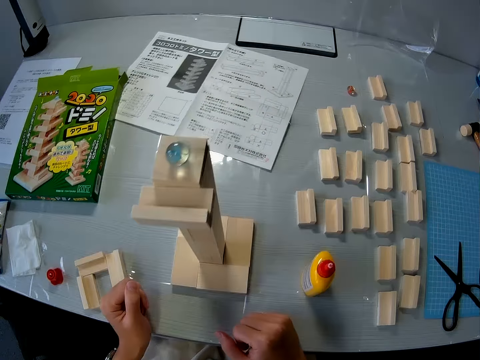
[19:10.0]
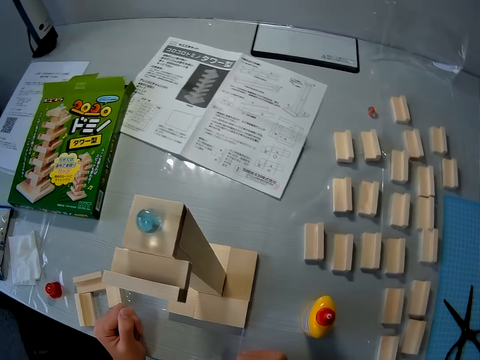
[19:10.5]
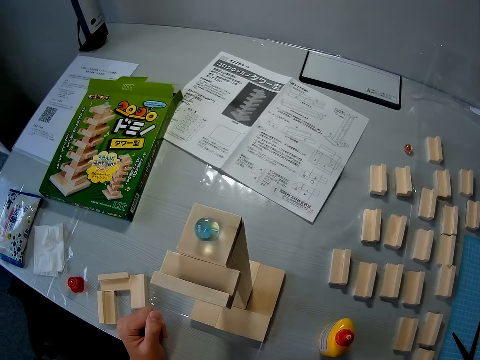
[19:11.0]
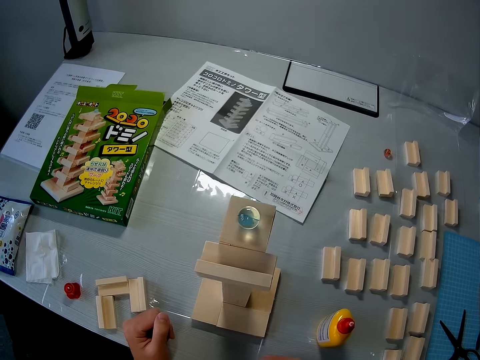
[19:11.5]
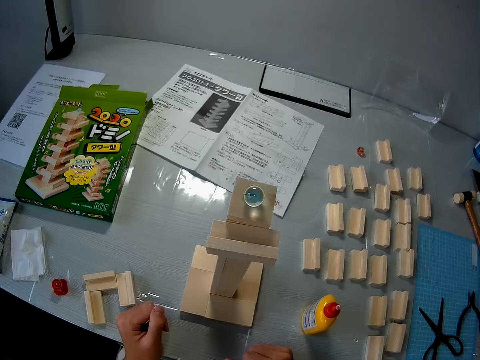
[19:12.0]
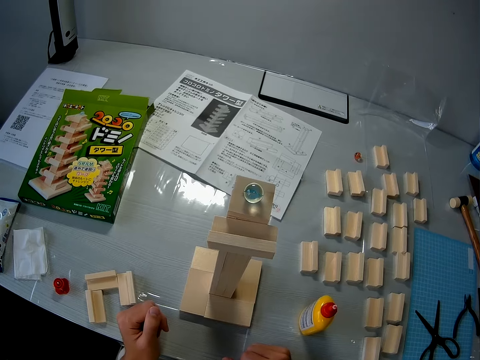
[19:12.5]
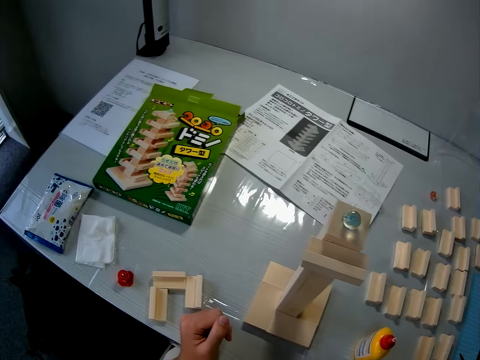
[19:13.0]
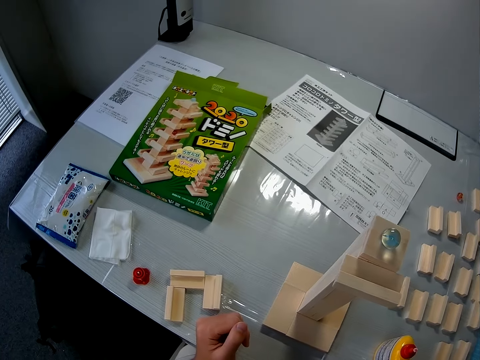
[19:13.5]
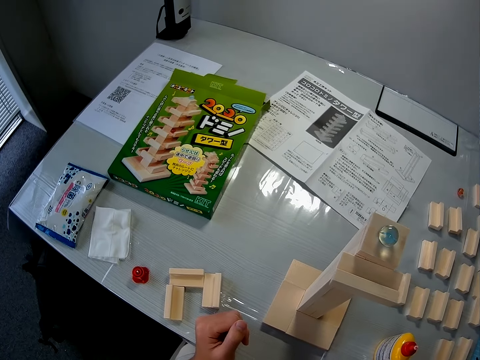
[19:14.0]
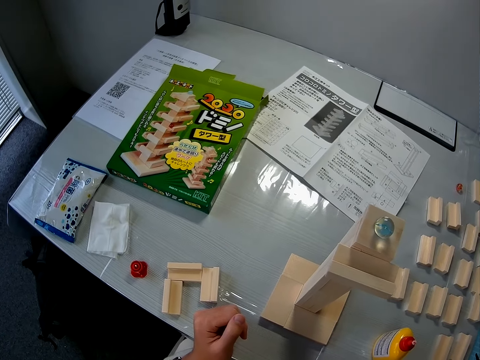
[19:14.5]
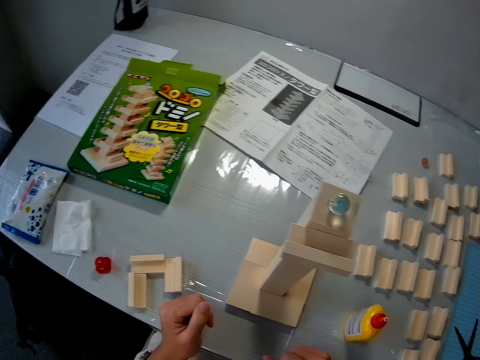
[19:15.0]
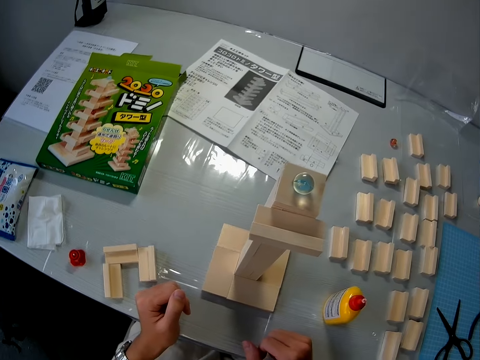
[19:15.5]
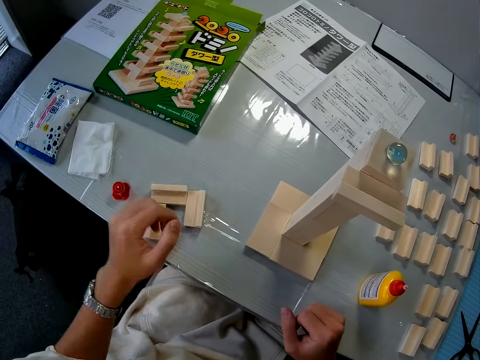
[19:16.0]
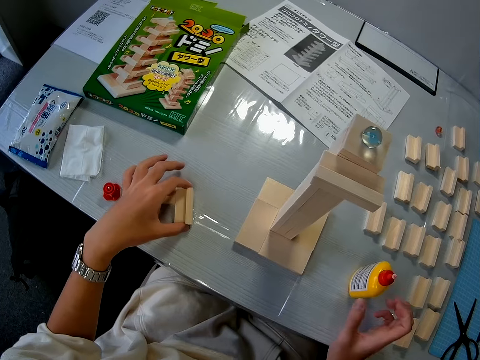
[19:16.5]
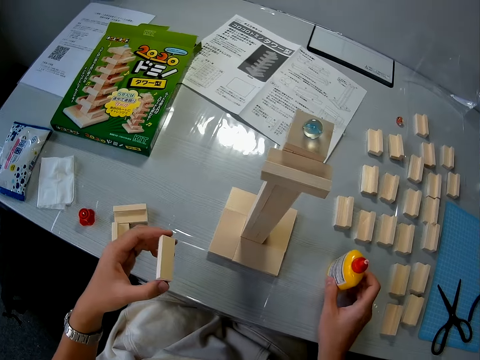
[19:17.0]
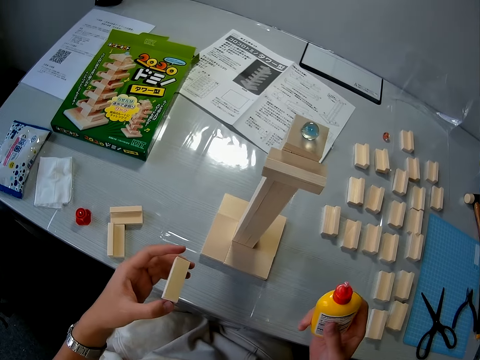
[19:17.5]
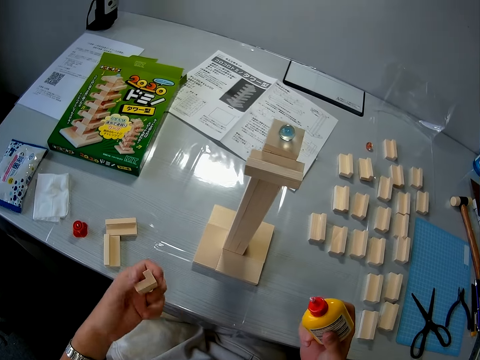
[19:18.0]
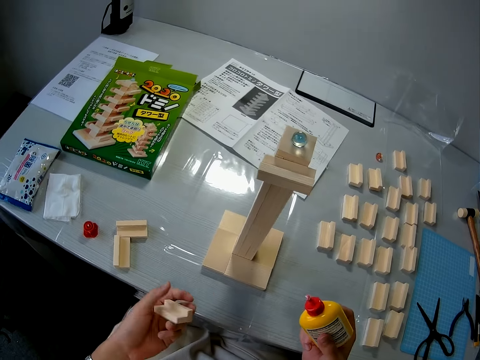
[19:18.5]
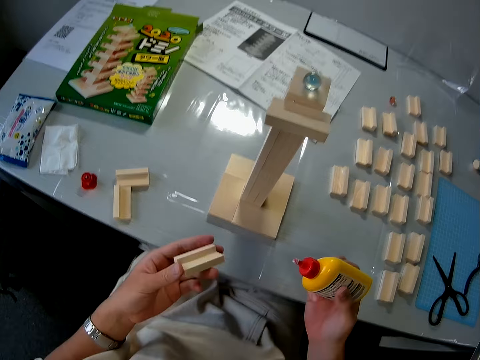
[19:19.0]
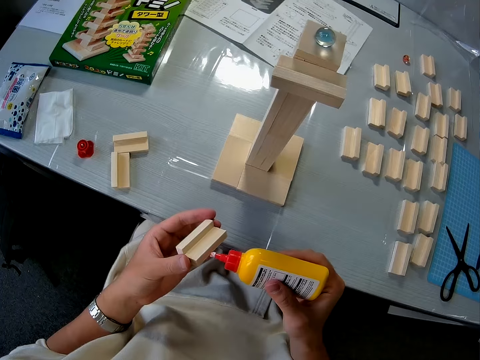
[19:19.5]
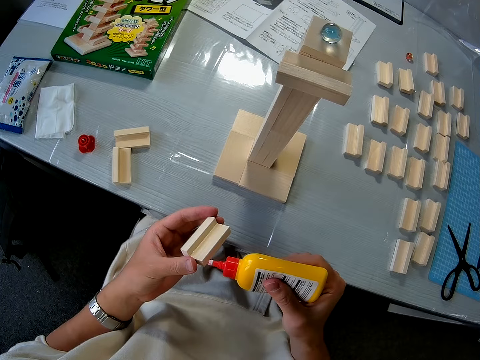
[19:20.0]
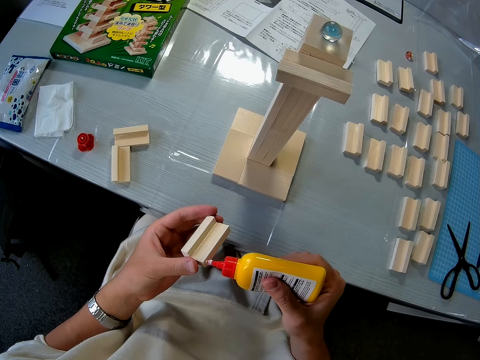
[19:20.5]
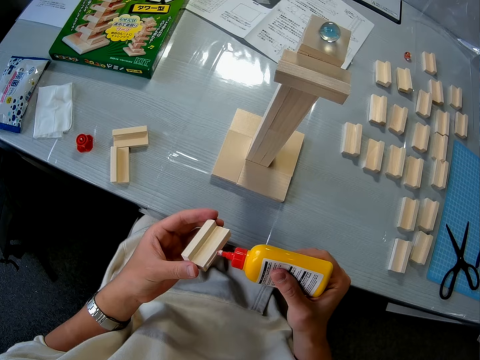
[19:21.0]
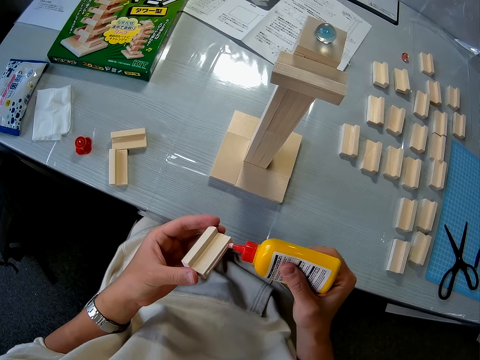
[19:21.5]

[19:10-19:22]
The camera wearer picks up another small wood with his left hand from the table. He picks up the glue bottle with his right hand from the table. He applies the glue on his right hand to the small wood on his left hand.

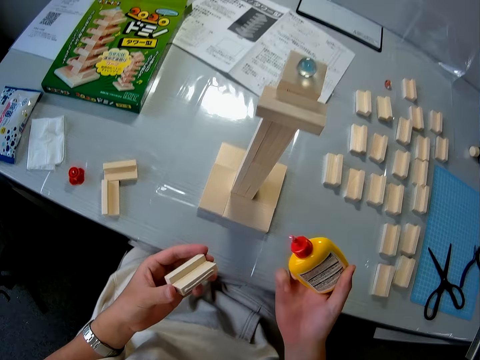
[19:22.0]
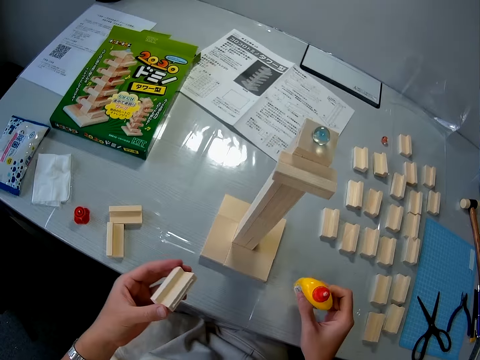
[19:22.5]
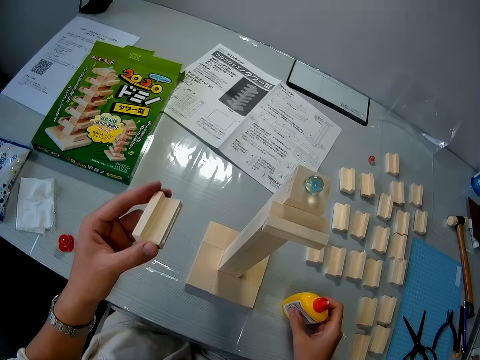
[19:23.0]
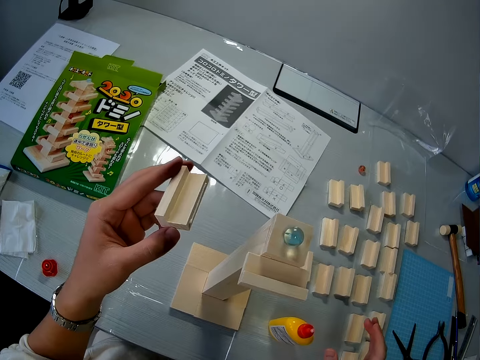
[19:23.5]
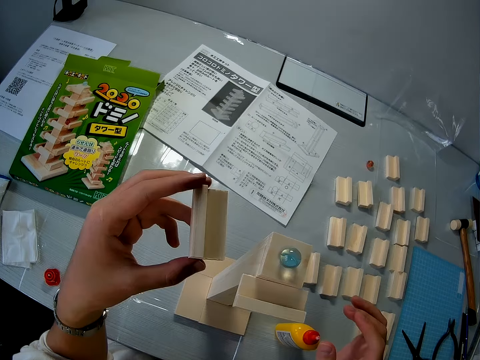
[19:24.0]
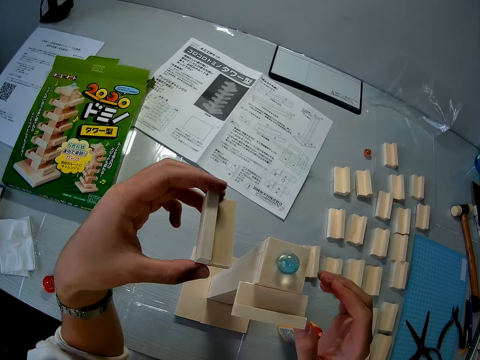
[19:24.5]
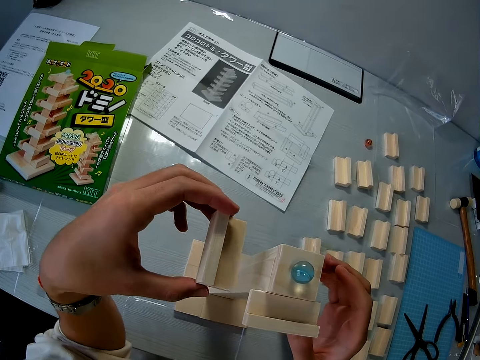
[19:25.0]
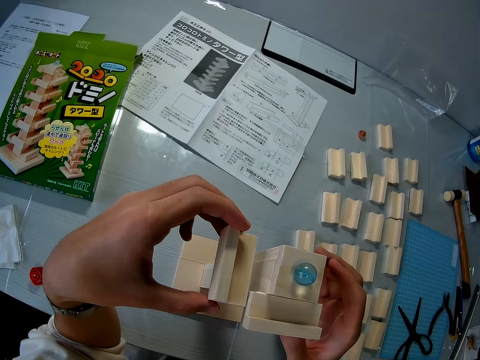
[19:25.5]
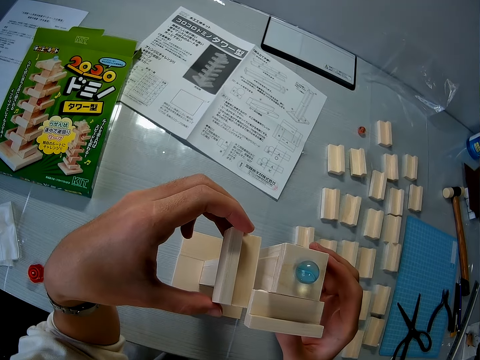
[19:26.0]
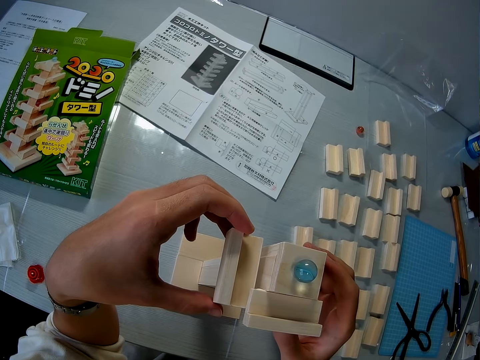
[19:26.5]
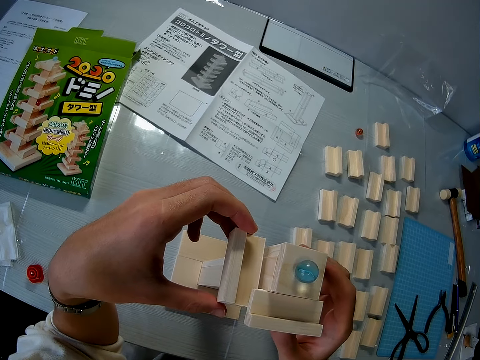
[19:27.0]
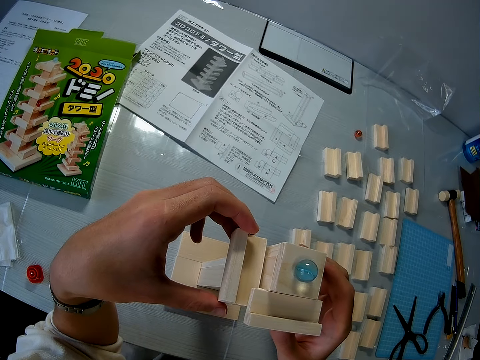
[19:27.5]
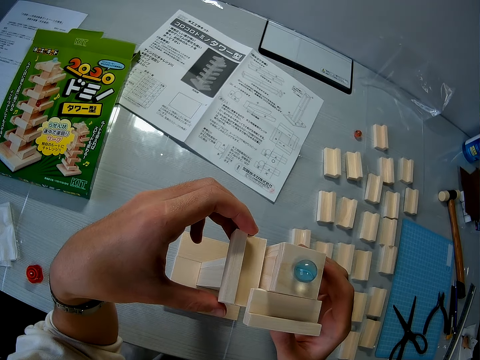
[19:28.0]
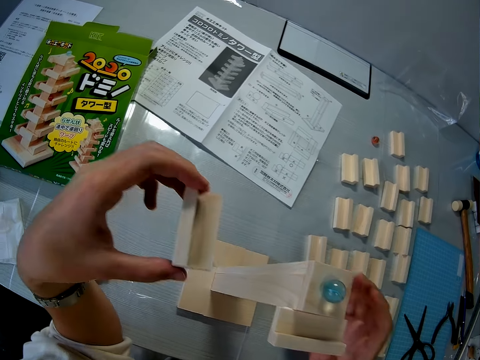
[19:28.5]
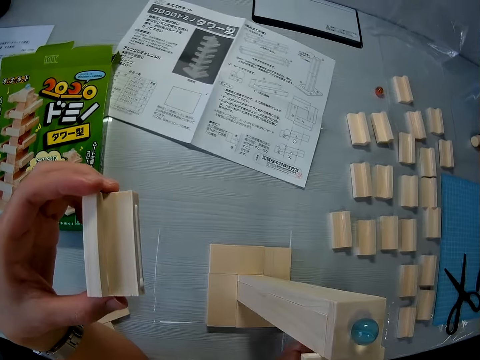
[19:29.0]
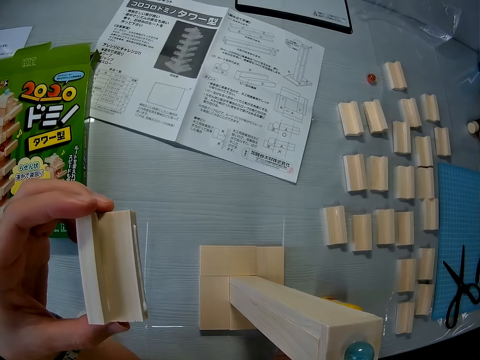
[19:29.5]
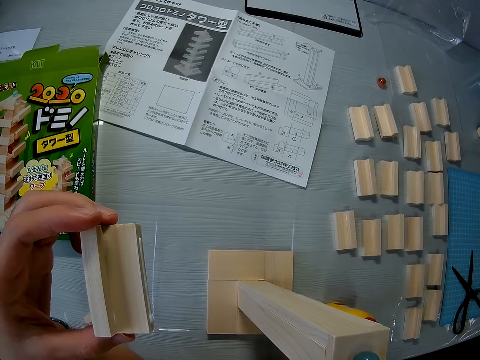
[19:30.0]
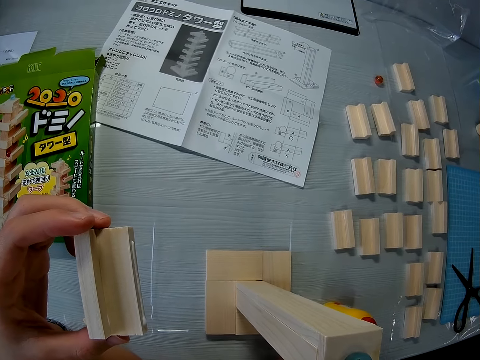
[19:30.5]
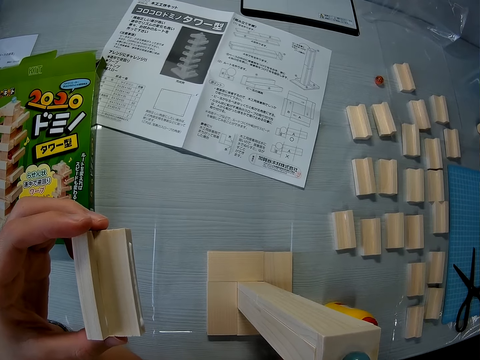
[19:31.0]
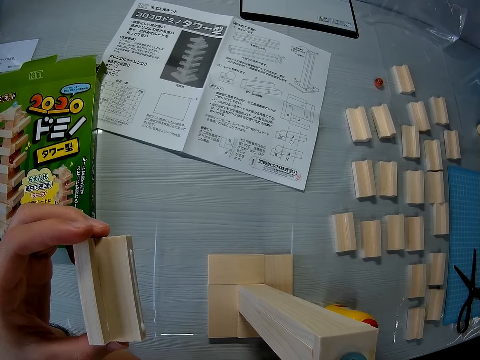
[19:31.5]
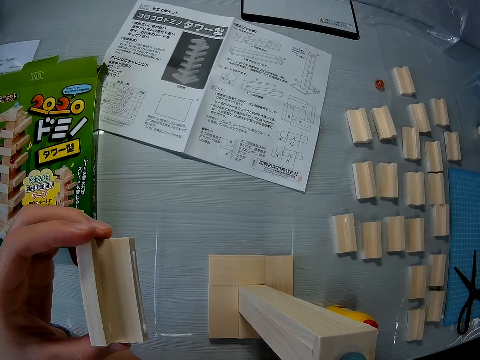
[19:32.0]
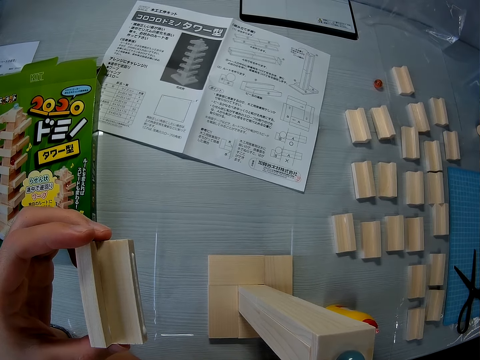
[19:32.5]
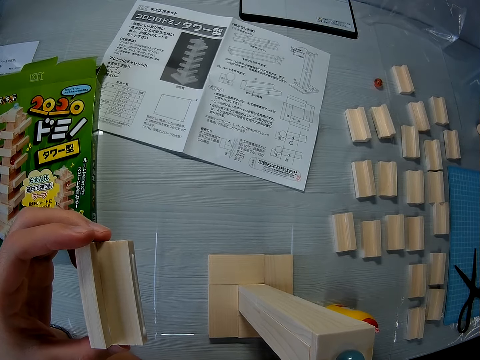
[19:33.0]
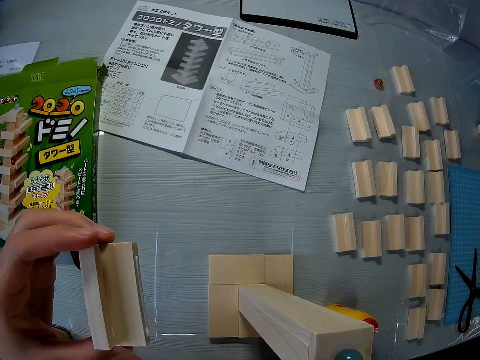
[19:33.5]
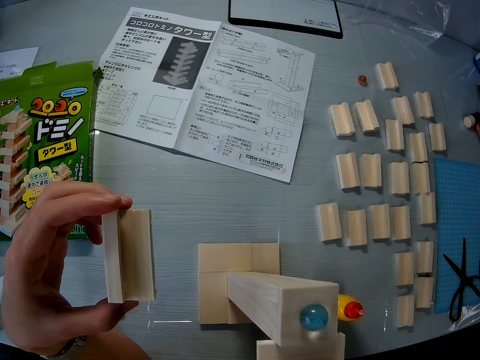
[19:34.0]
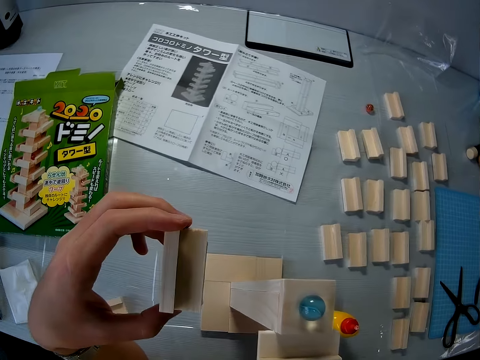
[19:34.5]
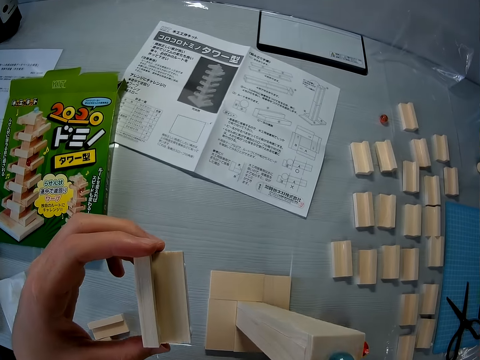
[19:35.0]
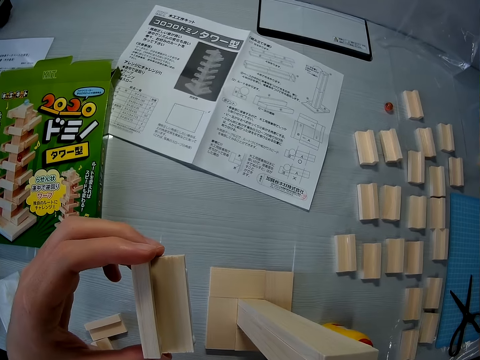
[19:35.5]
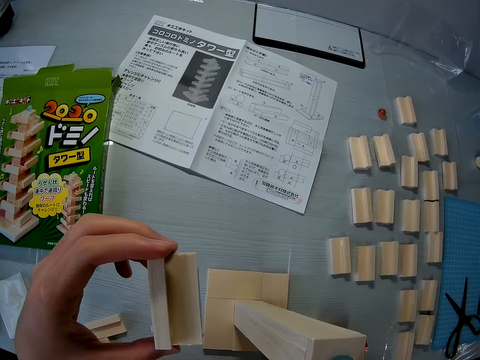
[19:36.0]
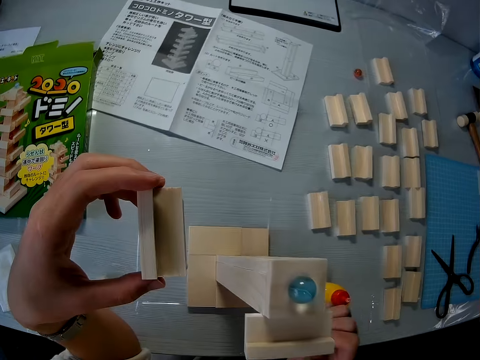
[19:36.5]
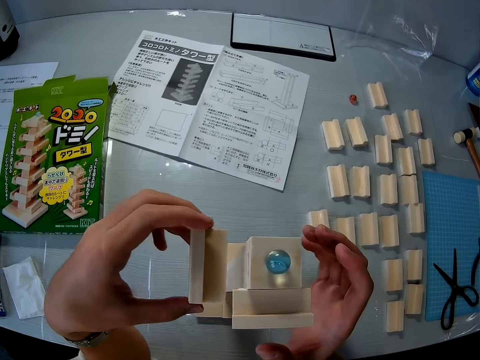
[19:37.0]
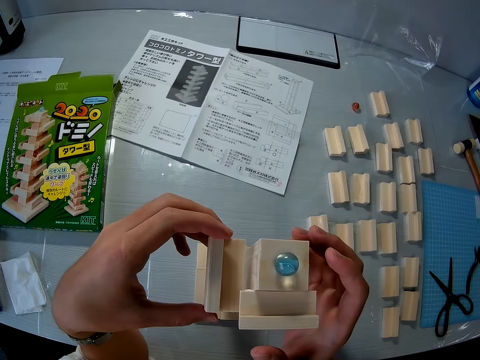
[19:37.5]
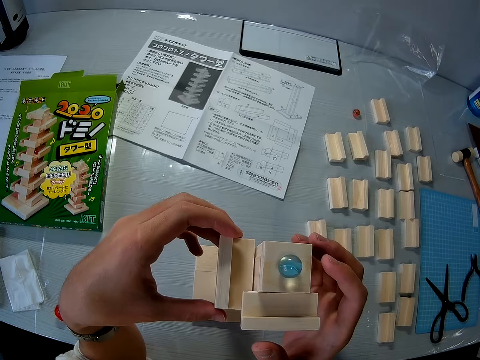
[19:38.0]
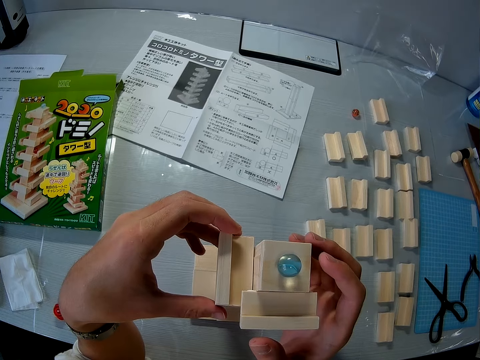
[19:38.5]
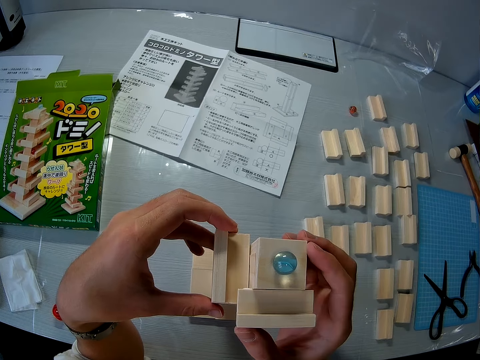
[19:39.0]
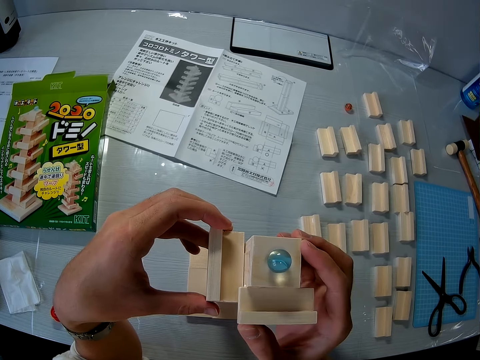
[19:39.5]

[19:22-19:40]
The camera wearer puts the glue bottle on the table. He touches the tall wood with his right hand. He puts the small wood against the tall wood on the table. He removes the small wood from against the tall wood on the table. He glues the small wood to the tall wood on the table.
